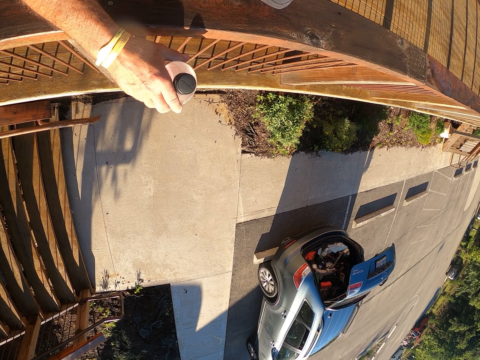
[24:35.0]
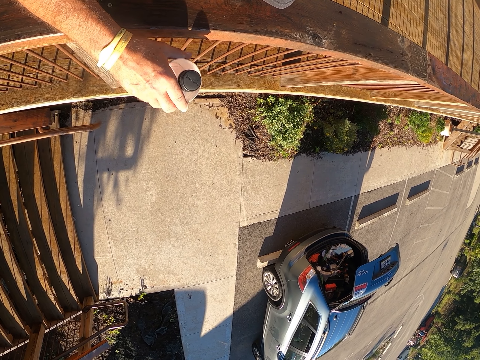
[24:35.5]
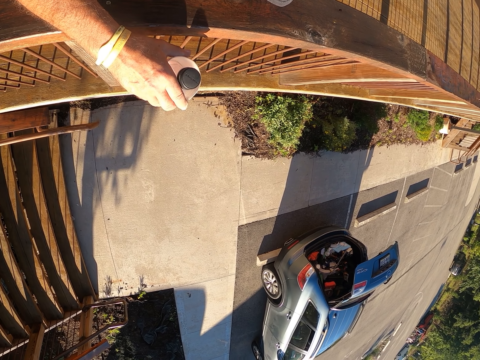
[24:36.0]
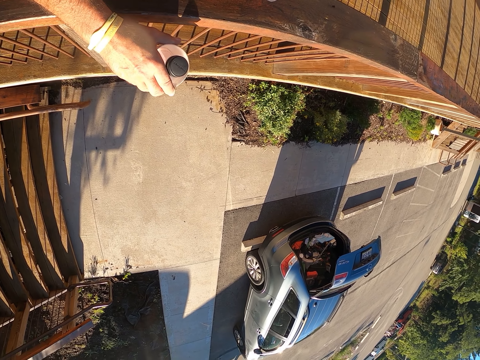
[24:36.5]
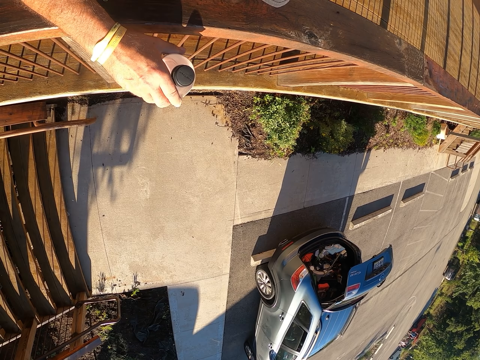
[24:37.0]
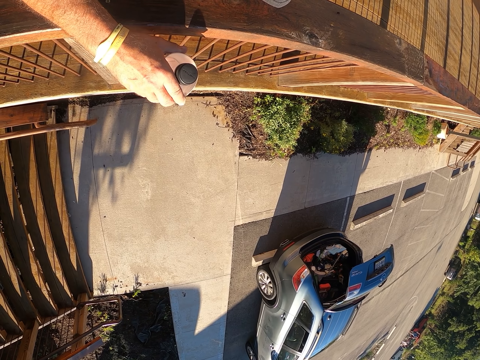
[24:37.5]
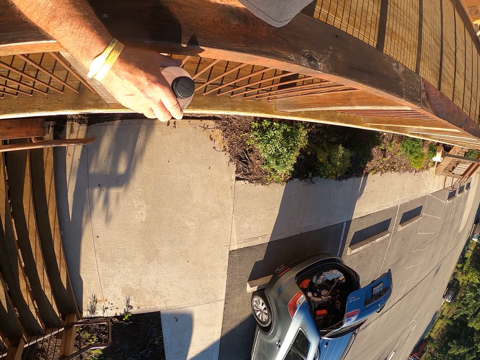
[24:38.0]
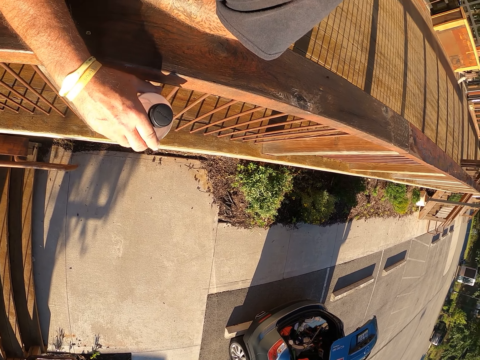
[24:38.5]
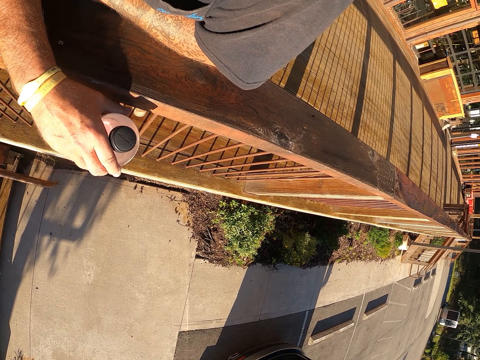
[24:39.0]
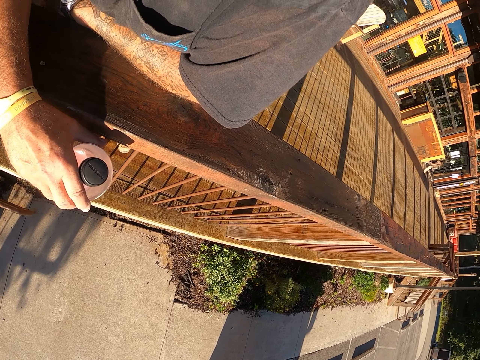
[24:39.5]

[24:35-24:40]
The camera wearer looks around.

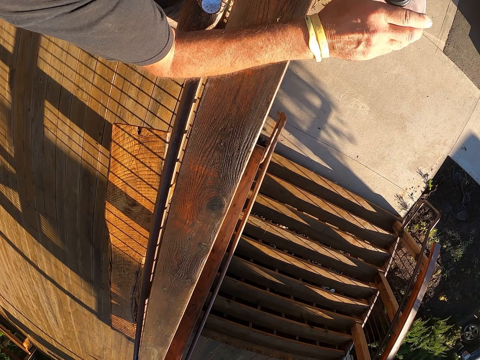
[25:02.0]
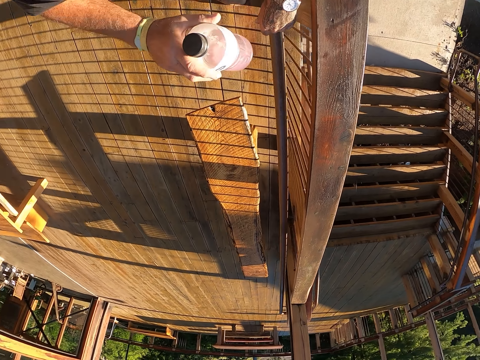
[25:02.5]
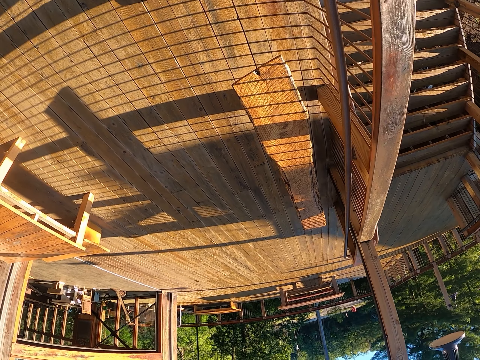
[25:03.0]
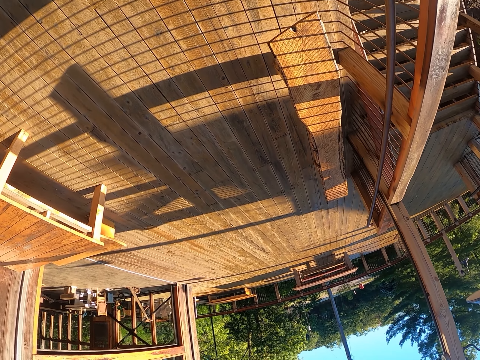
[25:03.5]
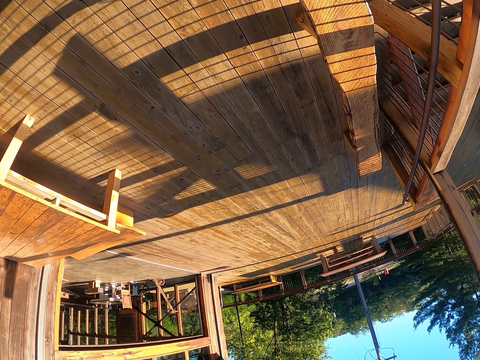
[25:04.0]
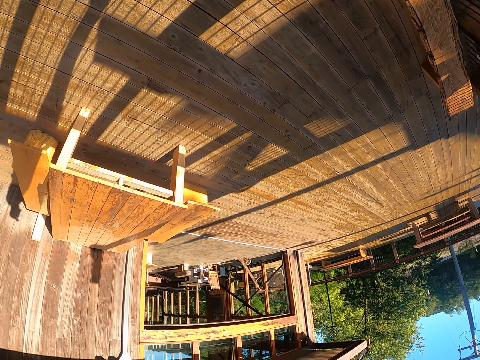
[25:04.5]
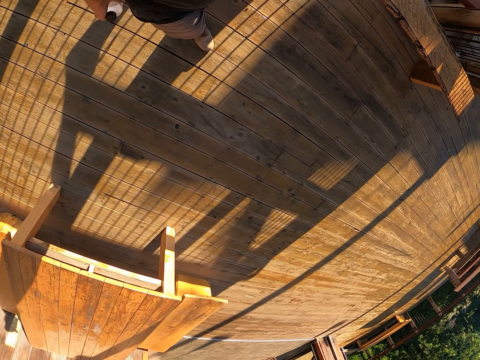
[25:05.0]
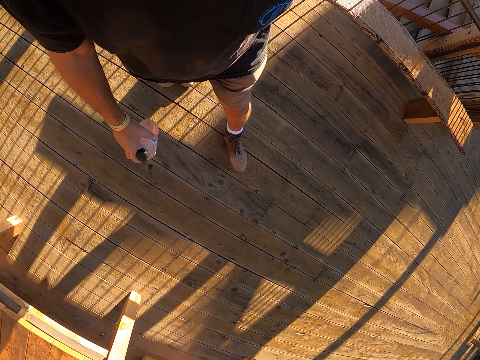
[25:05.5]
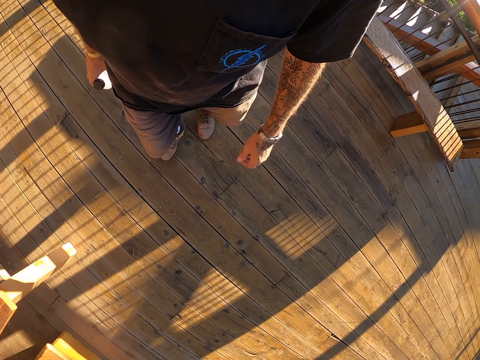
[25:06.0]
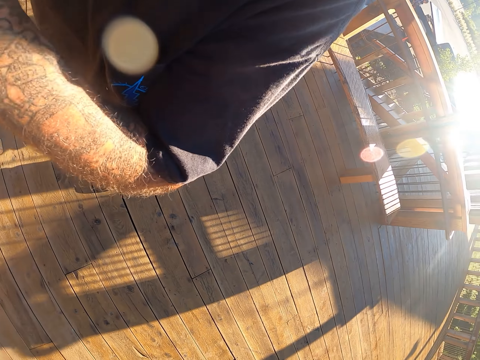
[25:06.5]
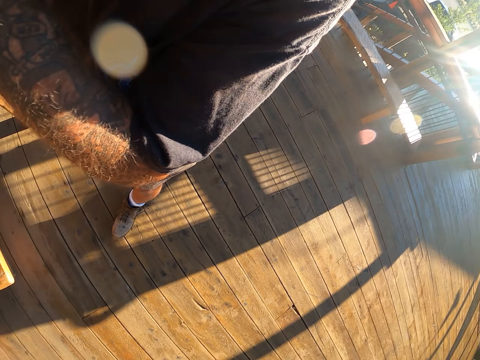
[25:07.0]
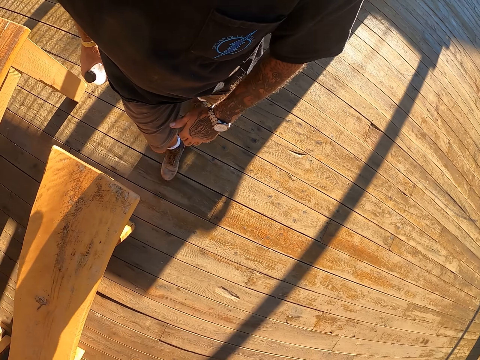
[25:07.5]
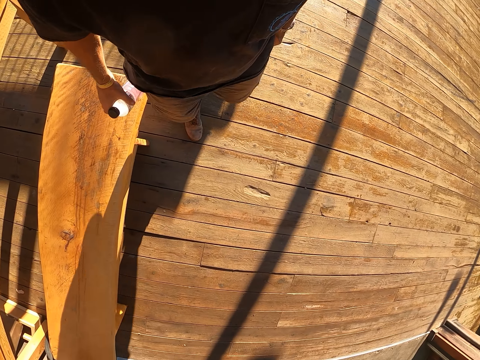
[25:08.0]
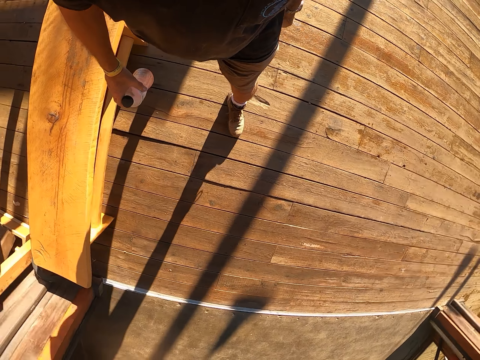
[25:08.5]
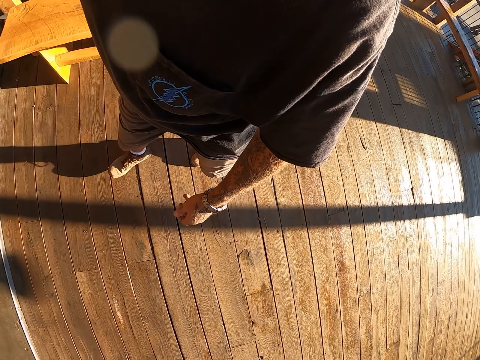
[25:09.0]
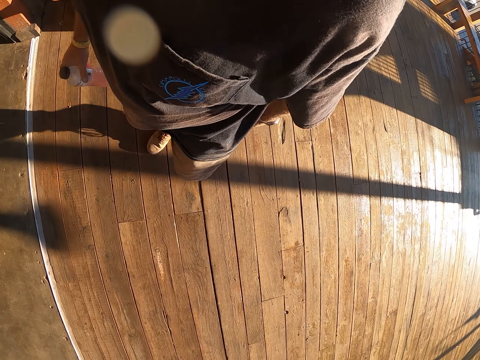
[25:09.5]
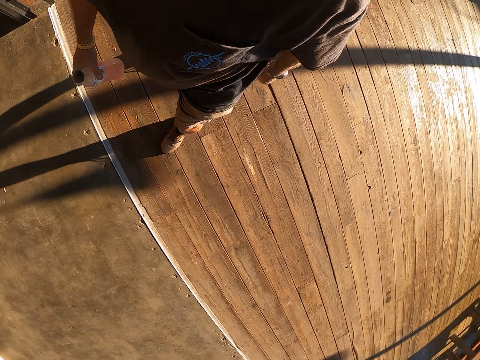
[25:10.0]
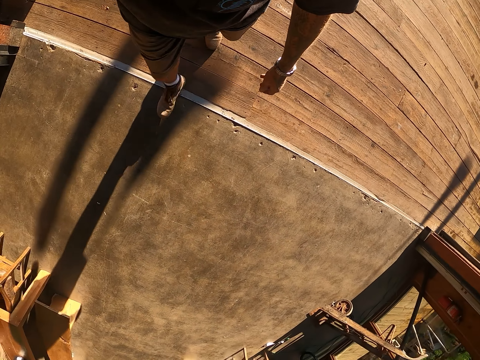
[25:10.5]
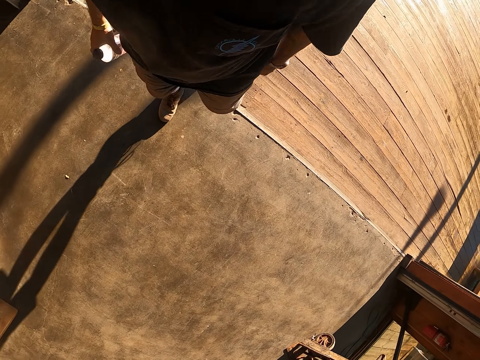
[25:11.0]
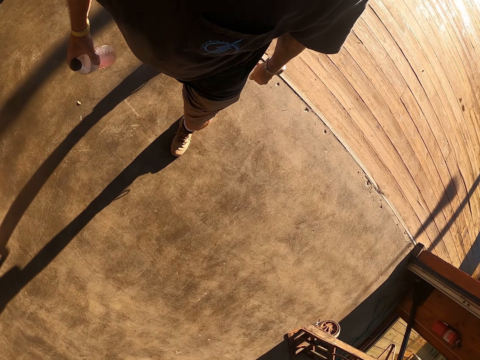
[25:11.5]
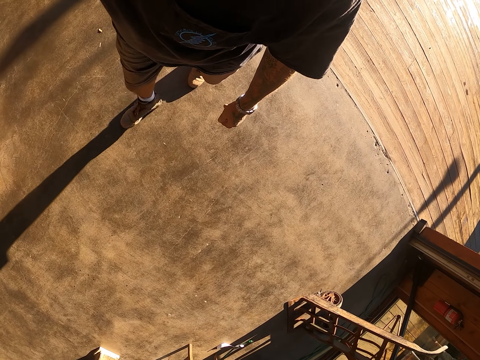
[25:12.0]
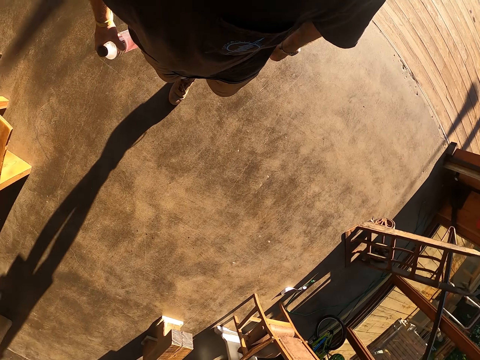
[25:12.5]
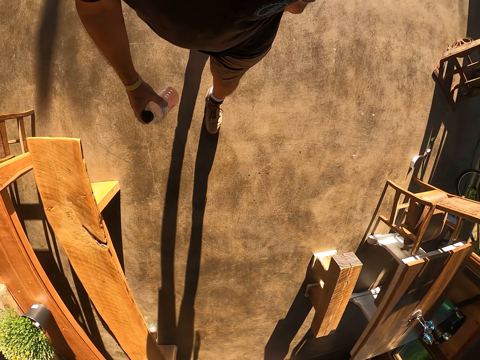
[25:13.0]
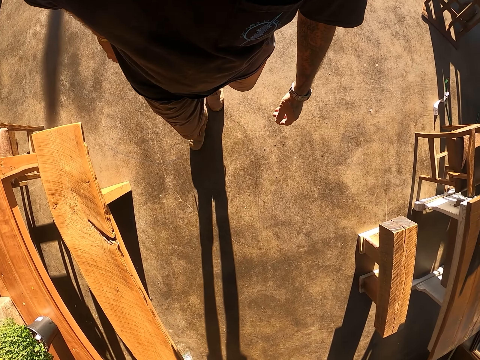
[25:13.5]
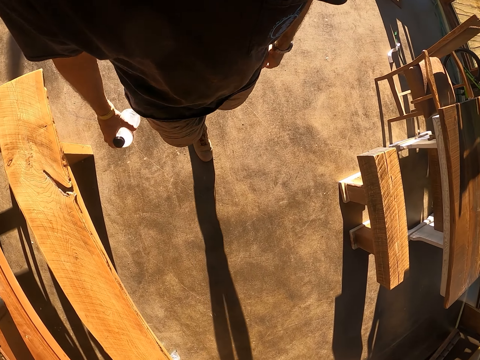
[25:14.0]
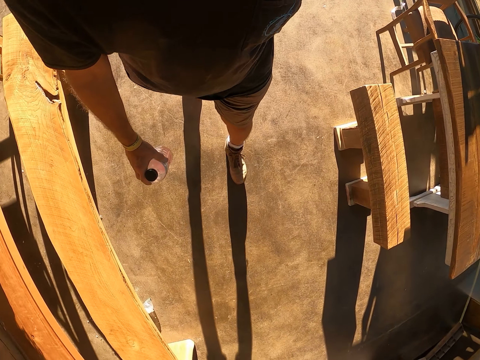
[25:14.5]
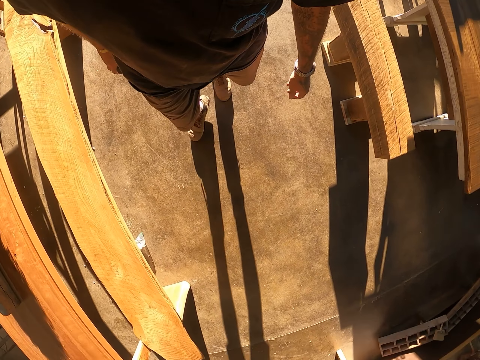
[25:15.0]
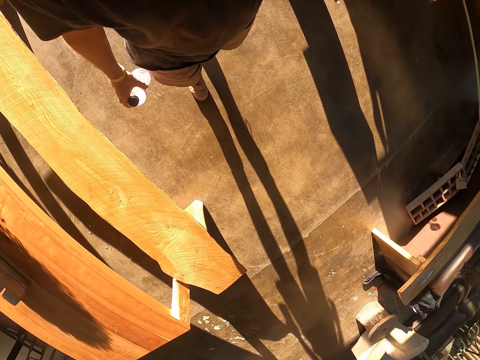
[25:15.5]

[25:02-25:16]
The camera wearer moves from the wood rail and walks around. They swing hands.

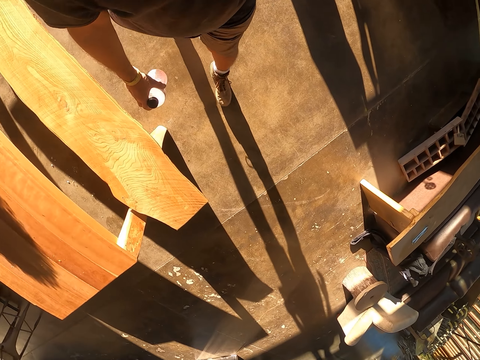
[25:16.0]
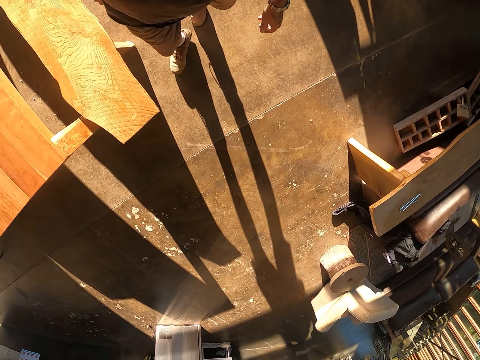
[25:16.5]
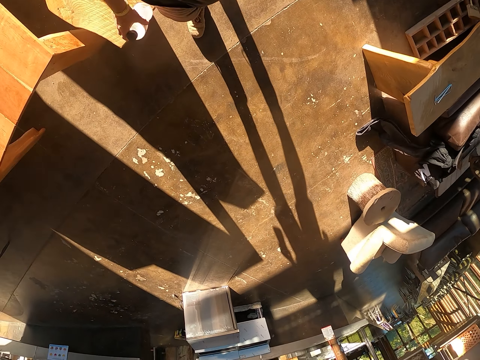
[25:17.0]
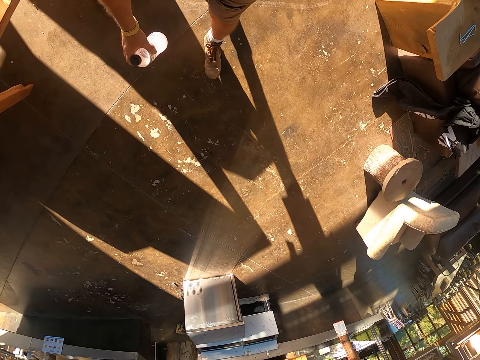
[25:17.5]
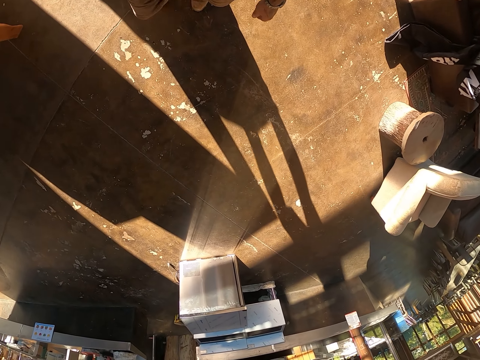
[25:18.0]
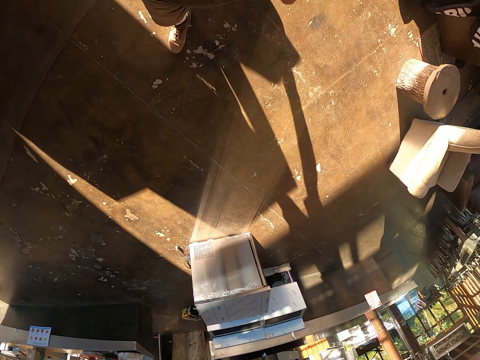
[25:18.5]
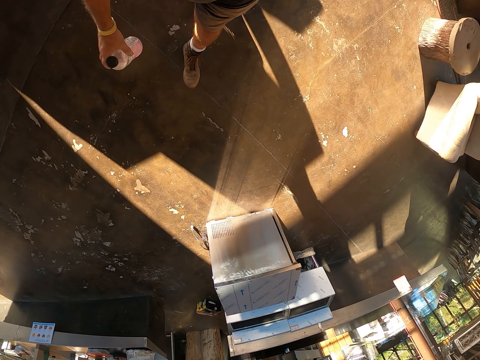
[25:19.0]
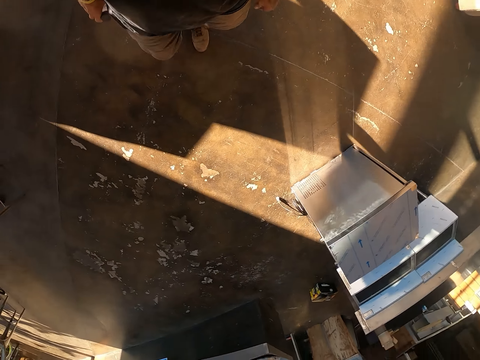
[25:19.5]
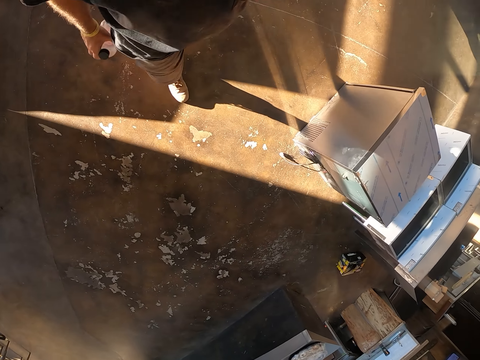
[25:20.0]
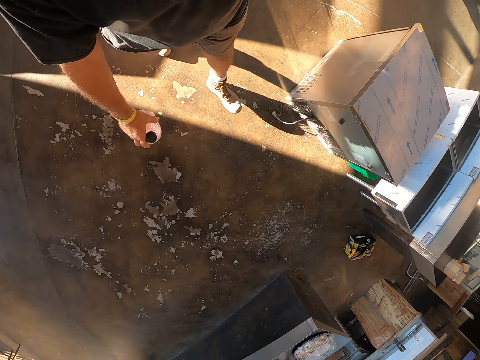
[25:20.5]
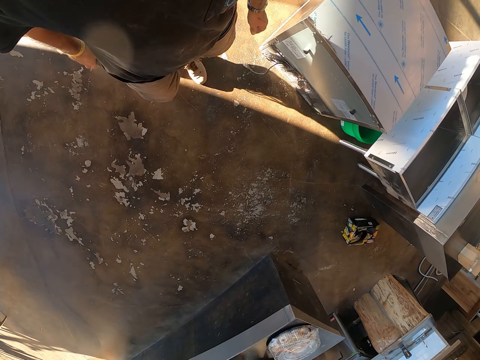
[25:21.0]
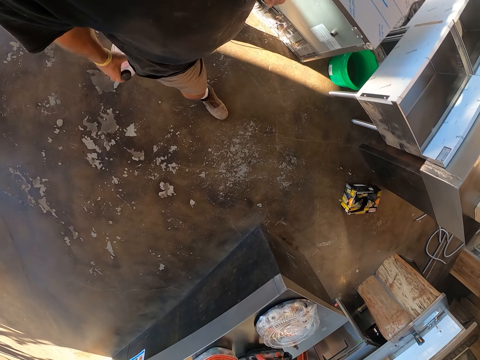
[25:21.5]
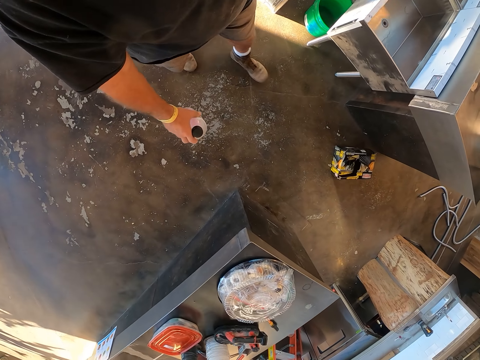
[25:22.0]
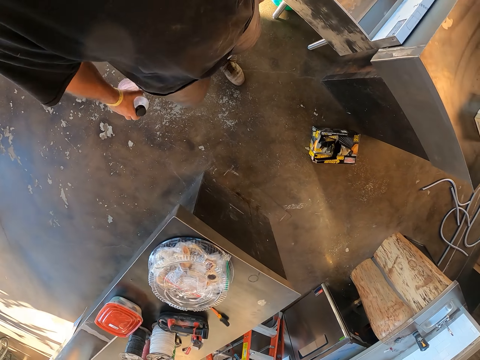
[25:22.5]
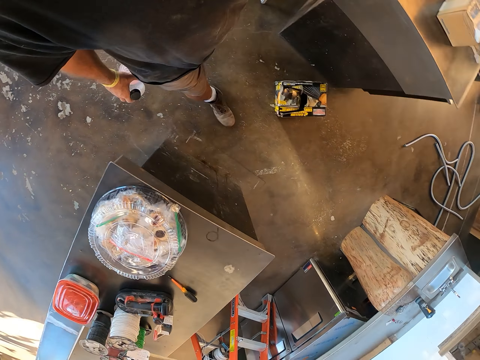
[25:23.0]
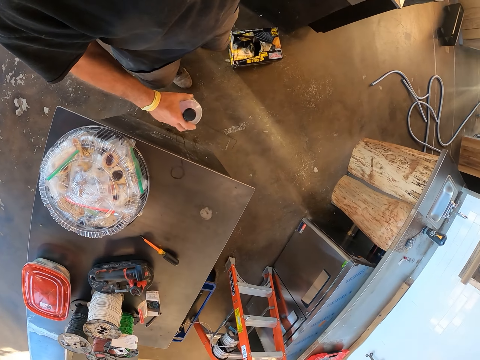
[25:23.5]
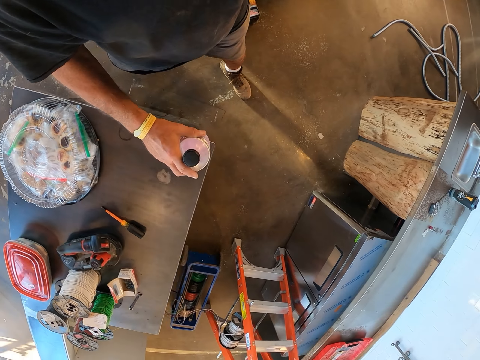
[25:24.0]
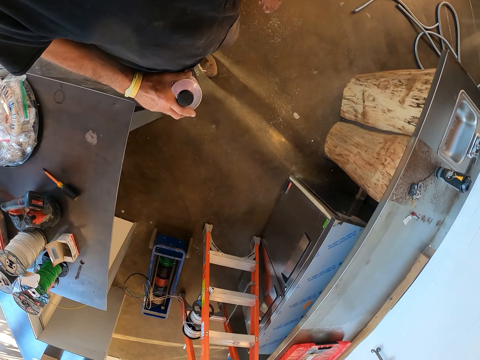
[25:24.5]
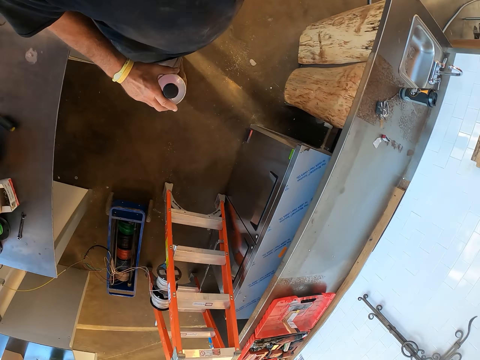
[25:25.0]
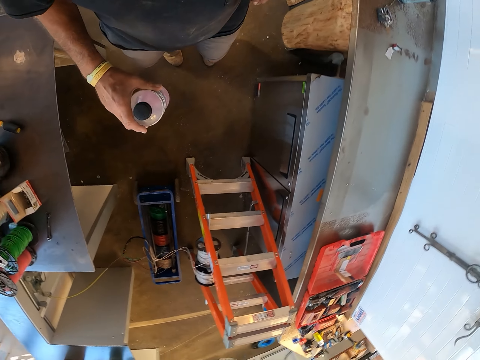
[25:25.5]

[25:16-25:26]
The camera wearer walks around.
